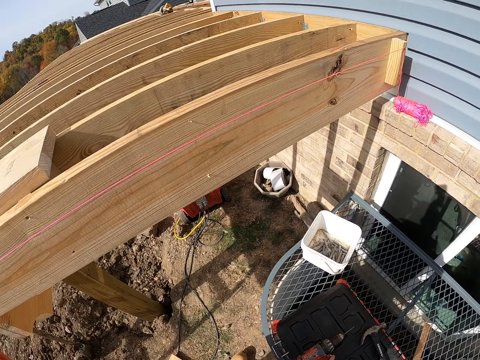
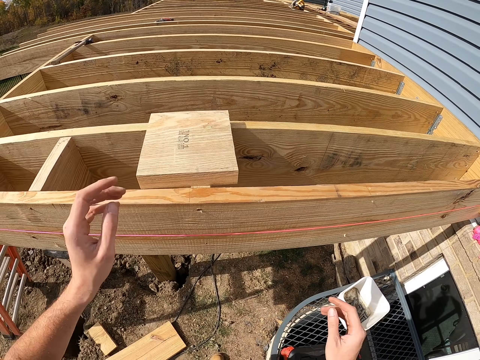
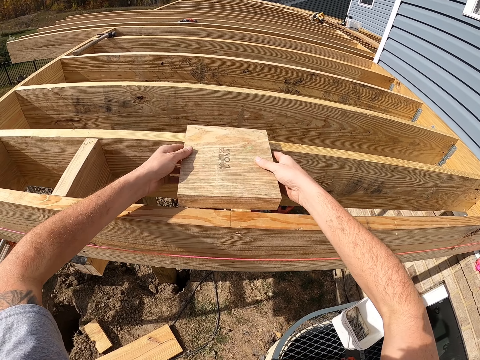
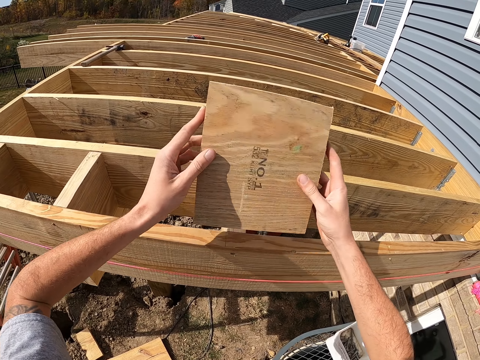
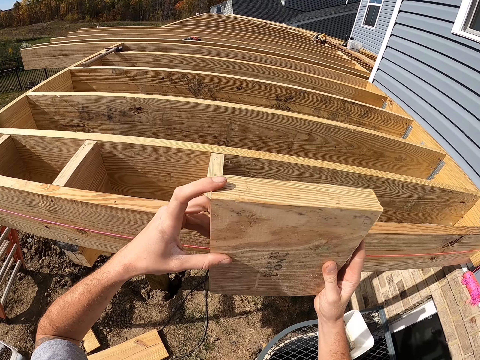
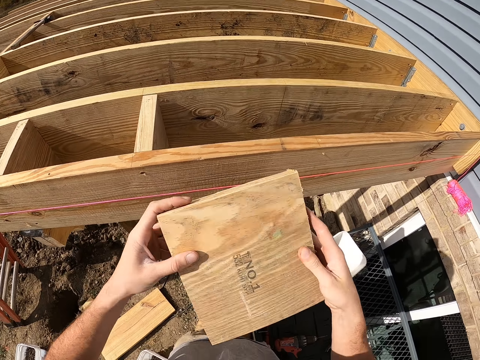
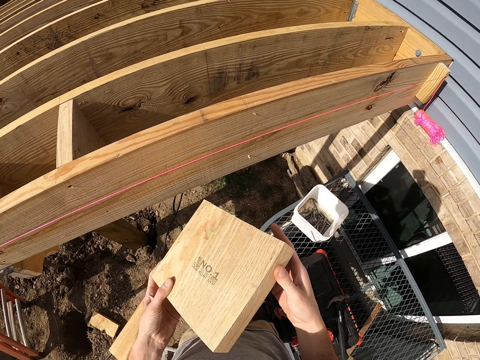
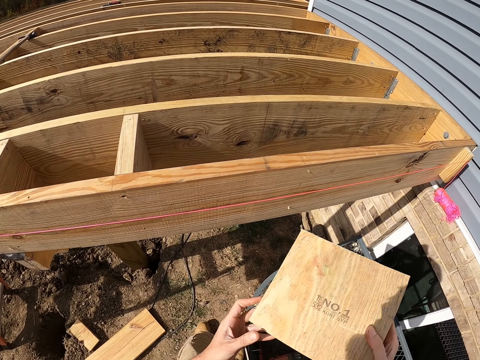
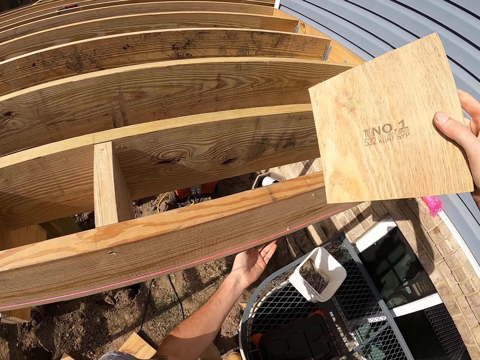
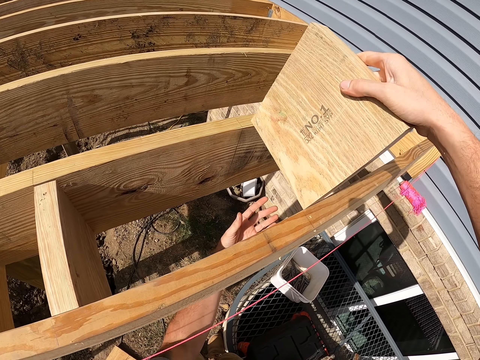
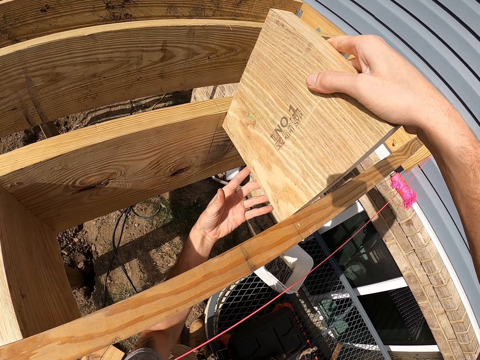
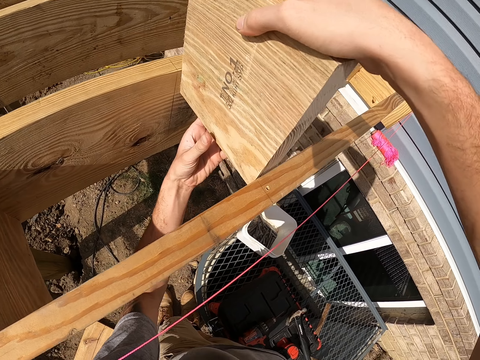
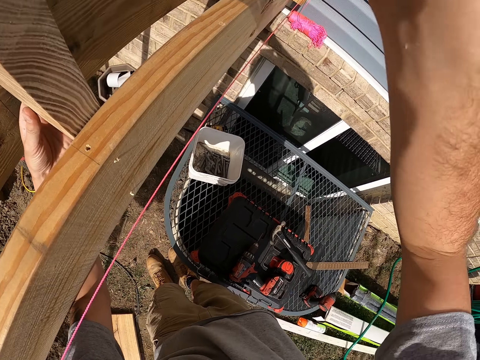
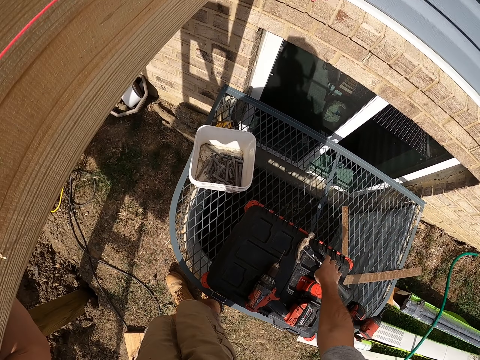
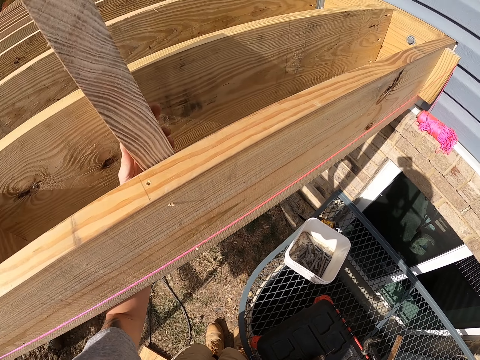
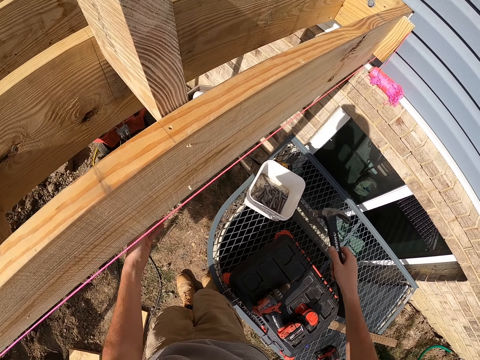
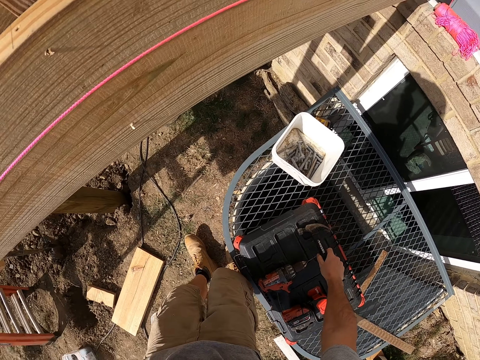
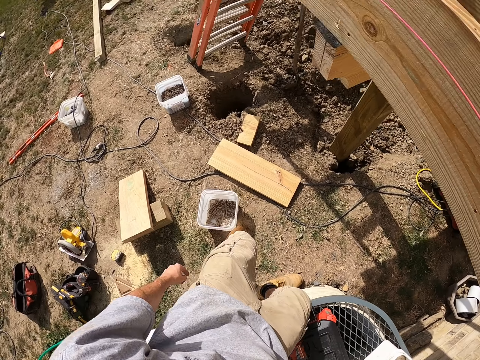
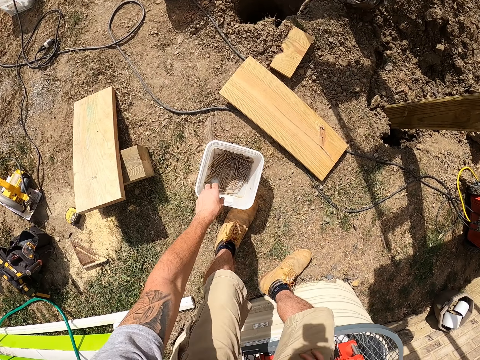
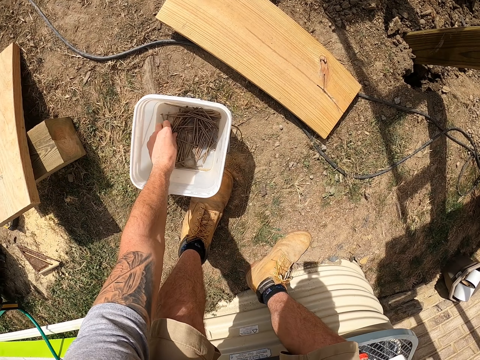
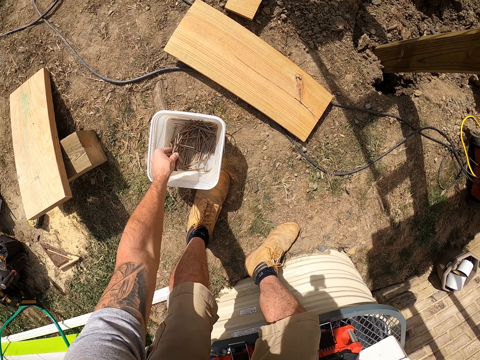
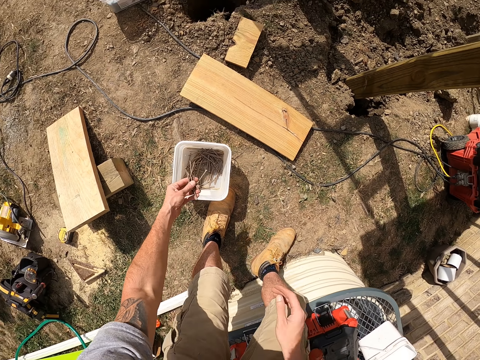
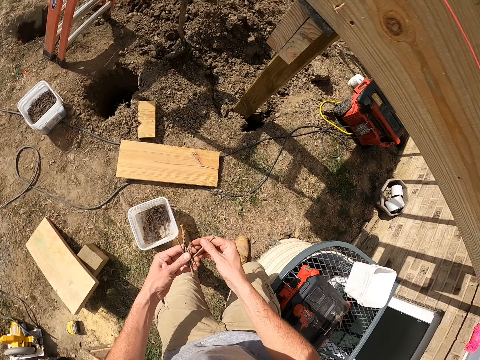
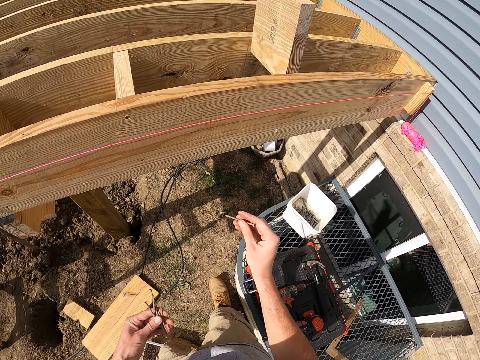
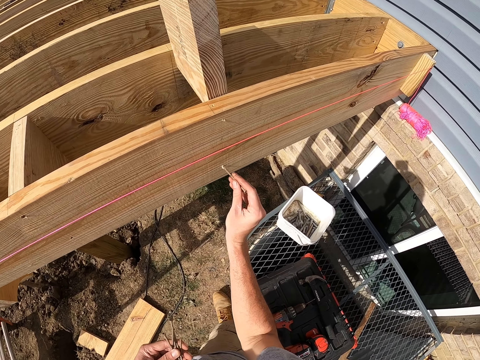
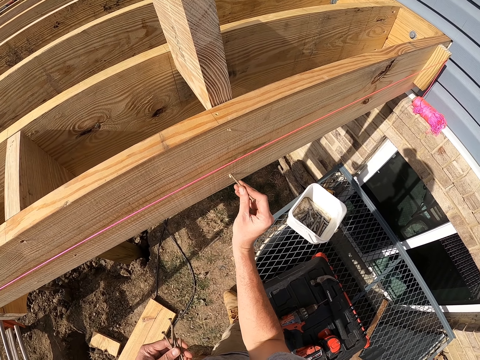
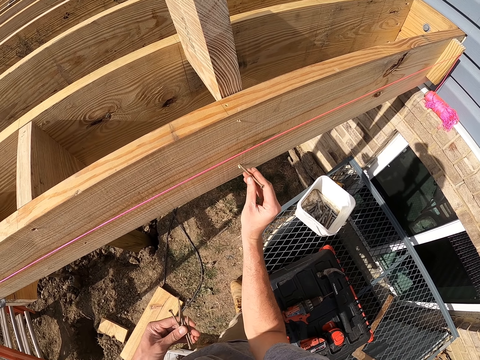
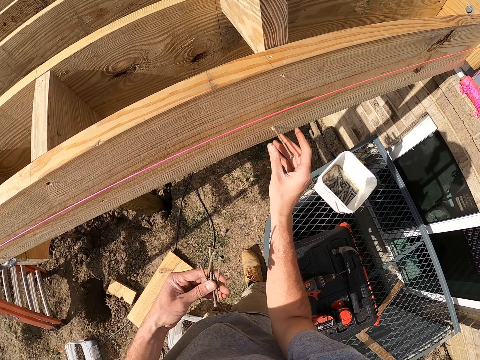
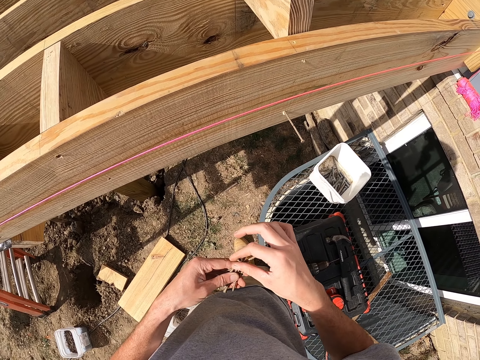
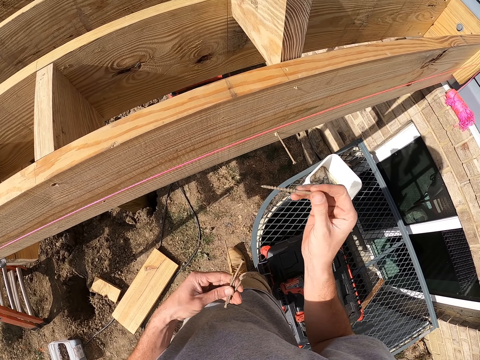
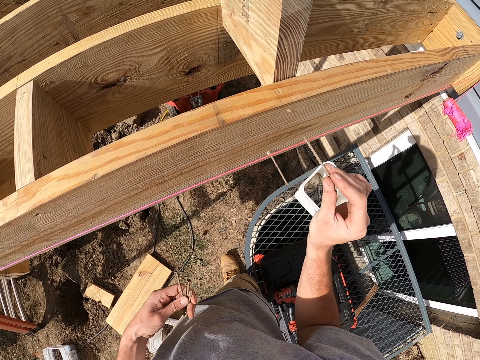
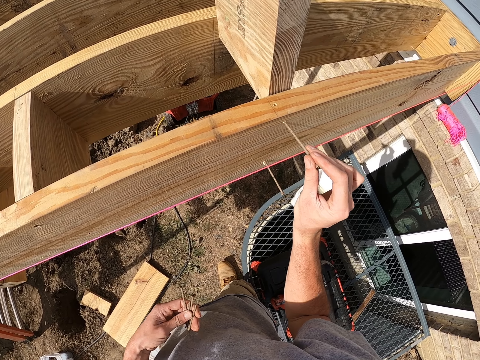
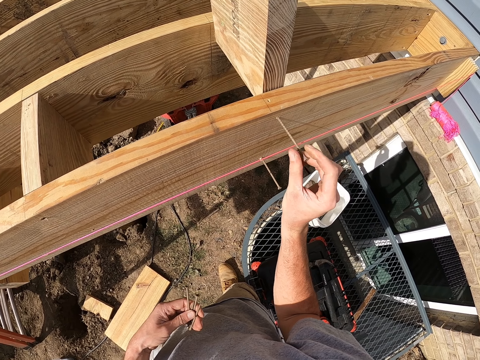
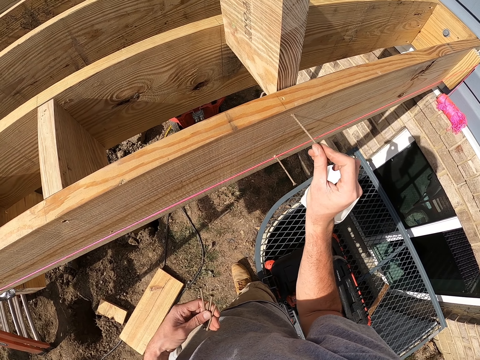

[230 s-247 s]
The camera wearer picks up a wood. They fix the wood. They hold a hammer. They pick up nails. They fix the nails to the wood.

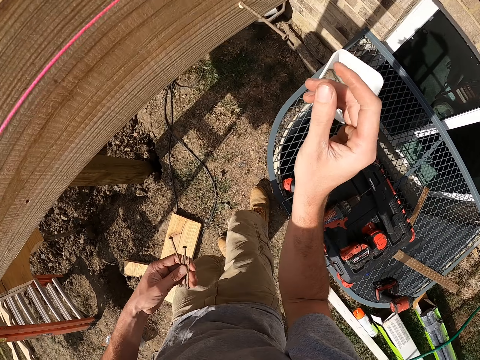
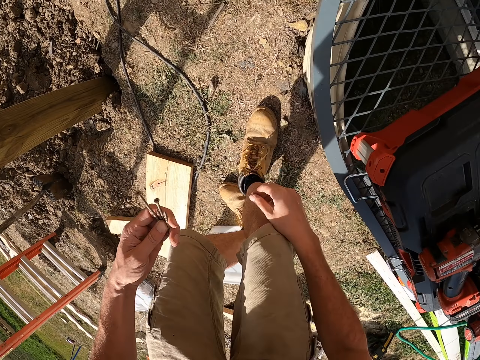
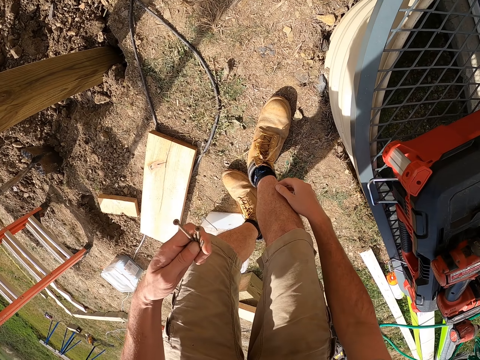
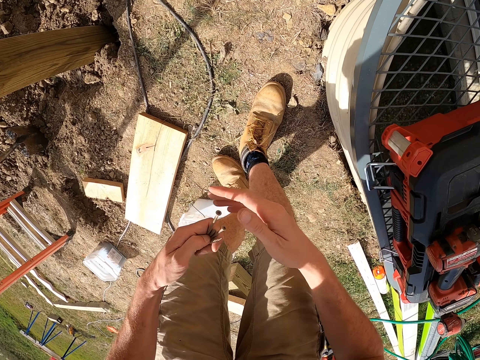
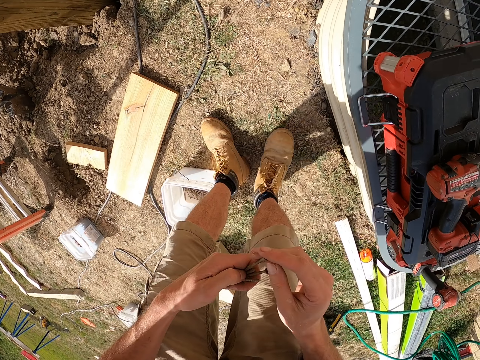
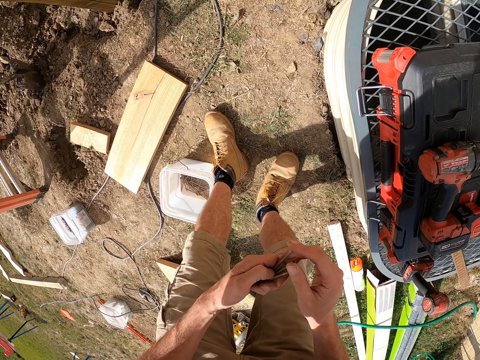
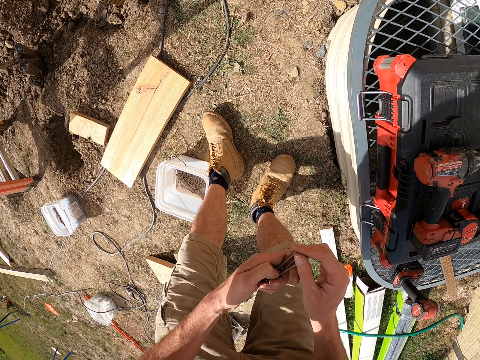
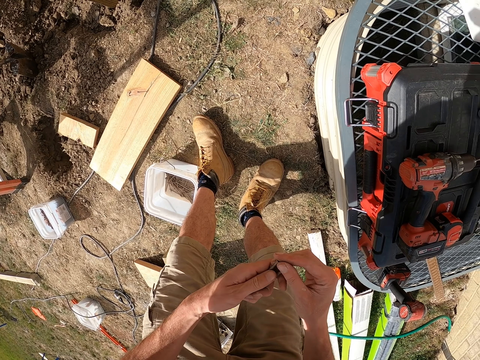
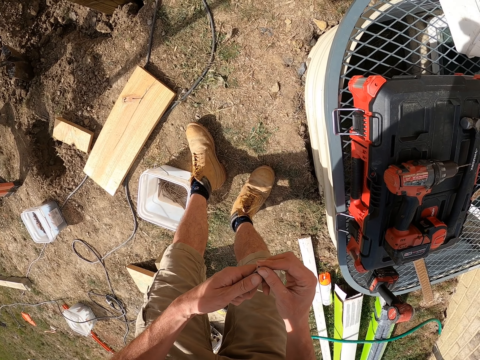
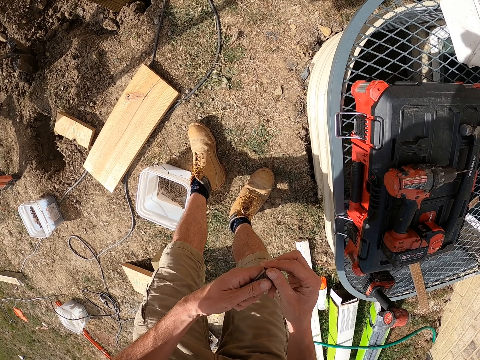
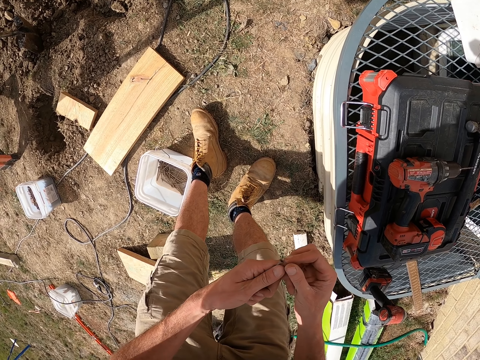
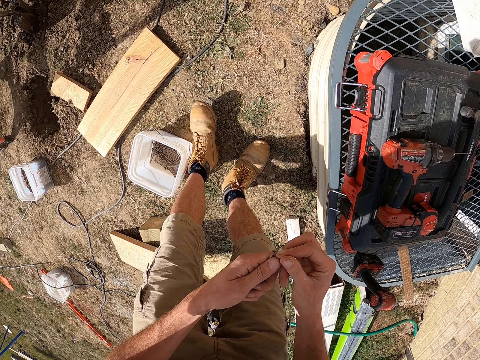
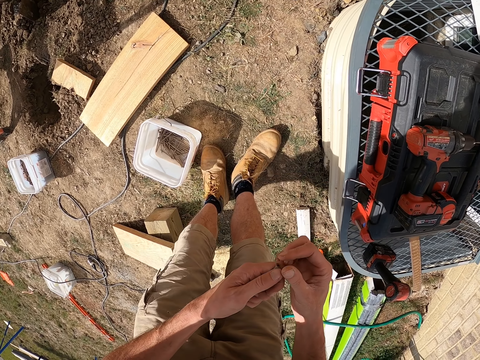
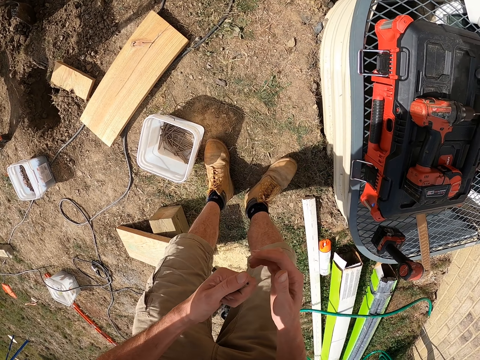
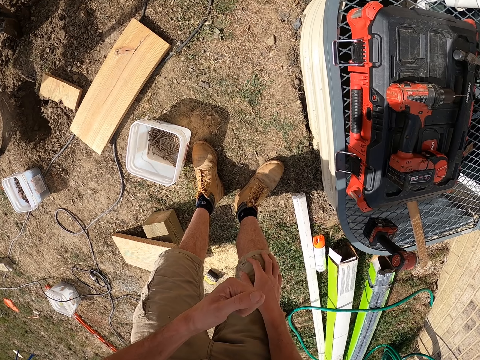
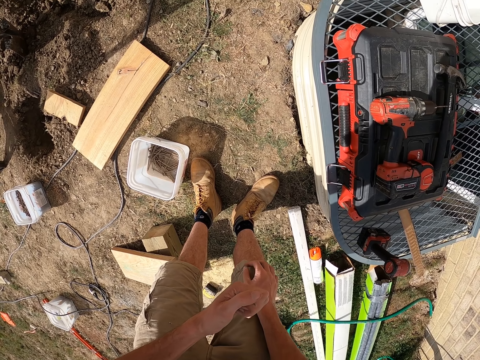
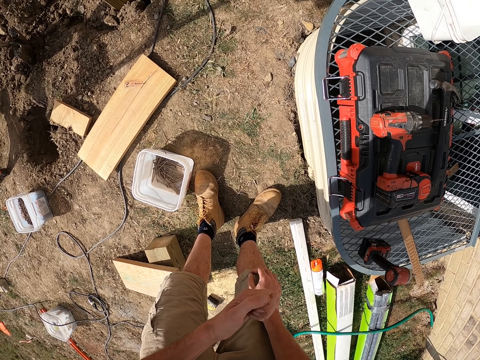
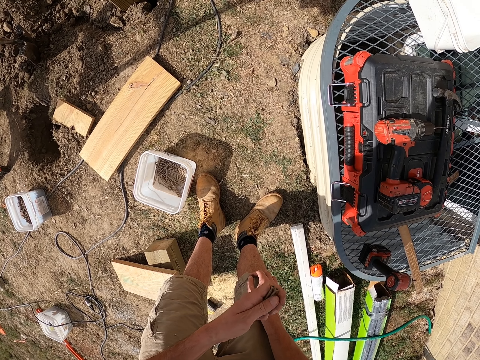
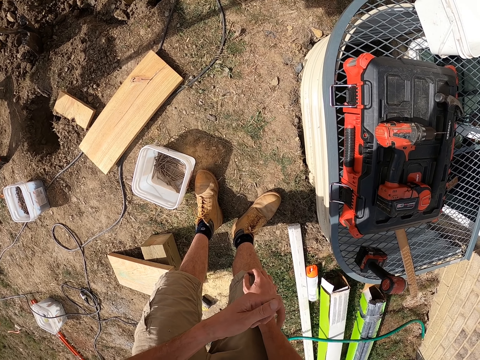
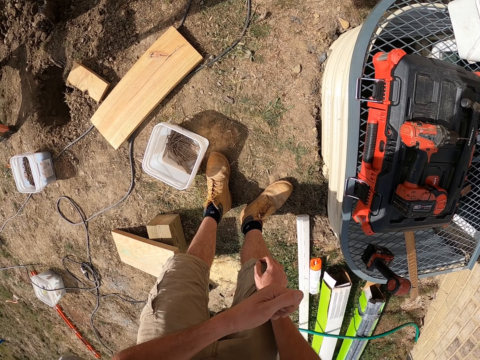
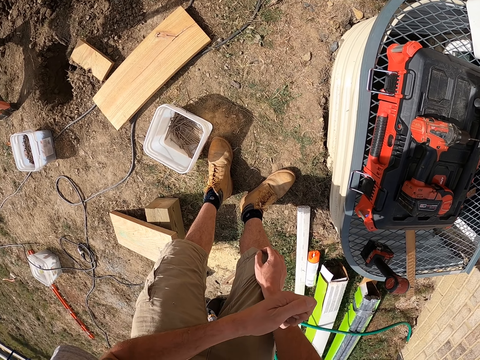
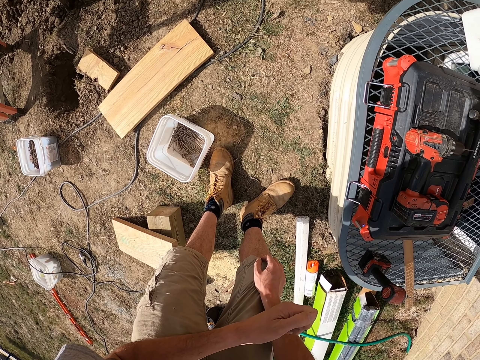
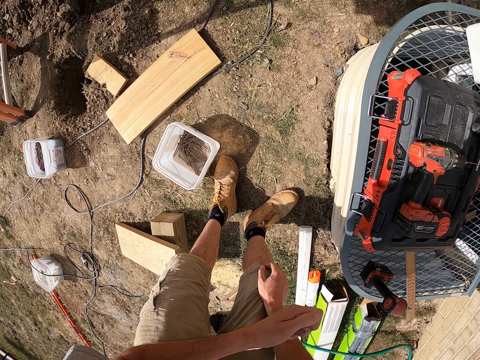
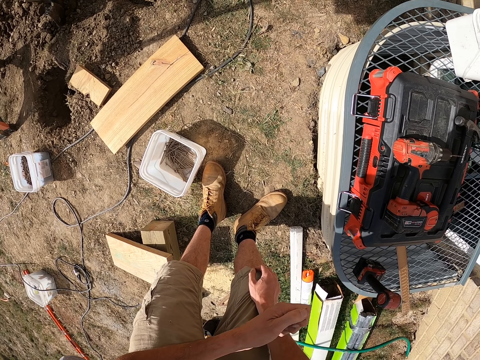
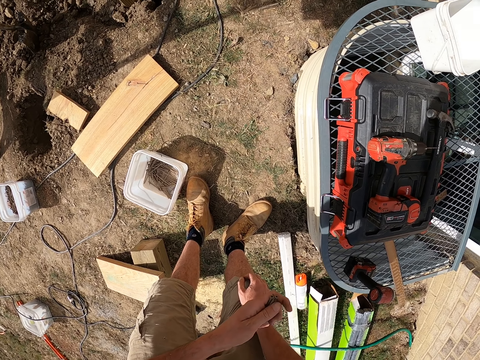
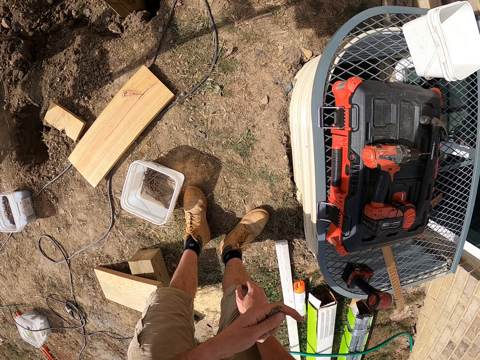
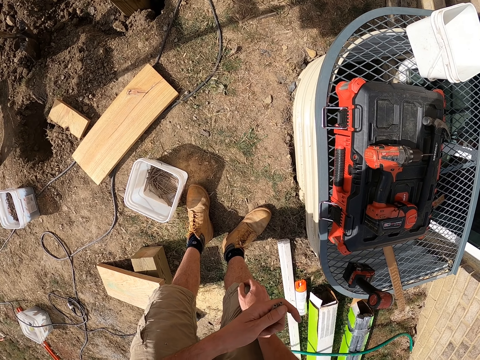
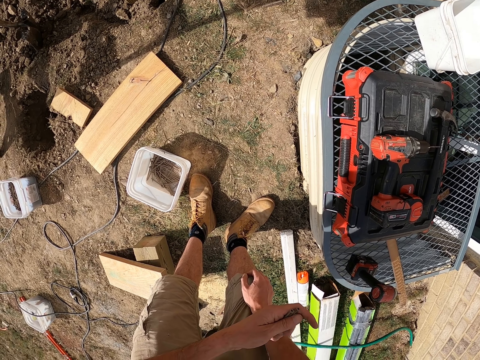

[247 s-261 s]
The camera wearer holds the nails.
